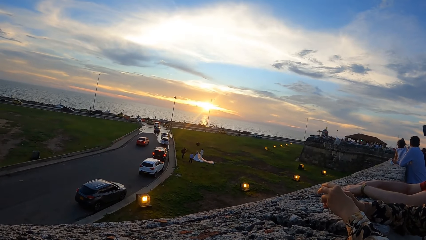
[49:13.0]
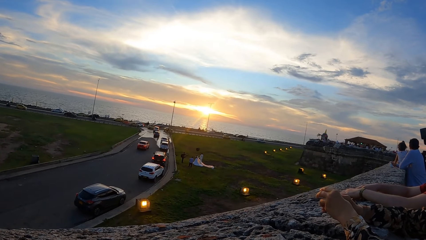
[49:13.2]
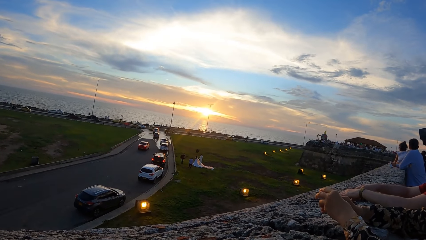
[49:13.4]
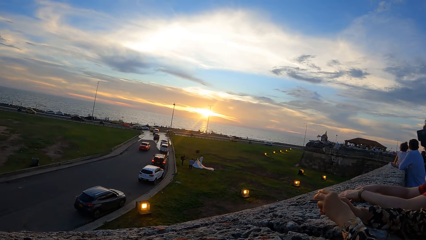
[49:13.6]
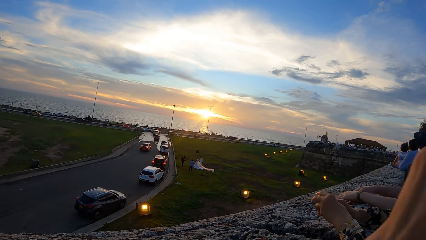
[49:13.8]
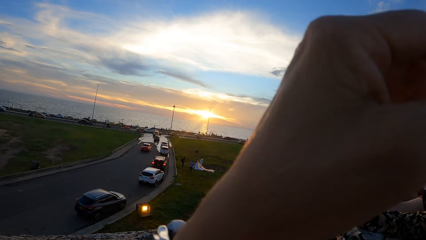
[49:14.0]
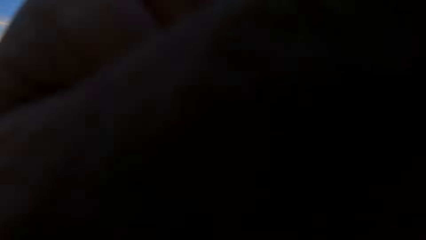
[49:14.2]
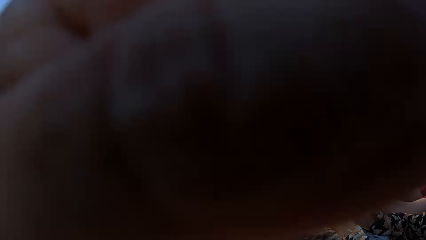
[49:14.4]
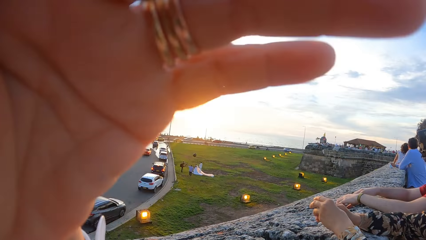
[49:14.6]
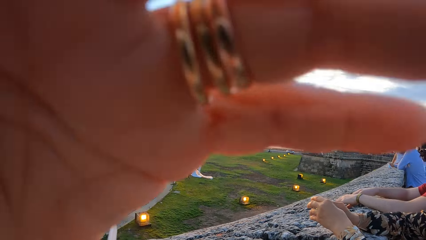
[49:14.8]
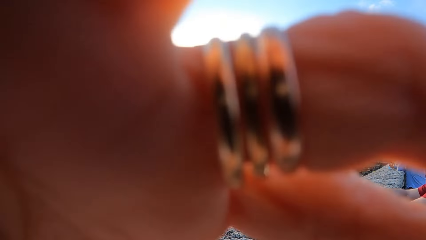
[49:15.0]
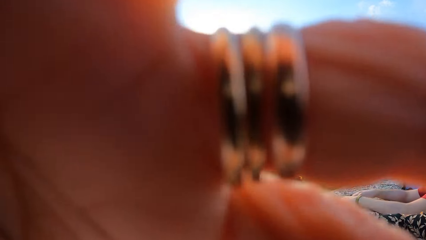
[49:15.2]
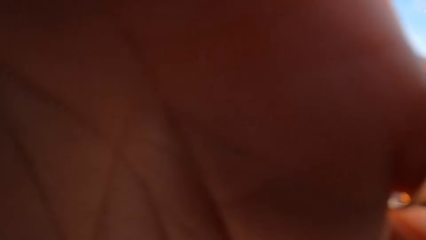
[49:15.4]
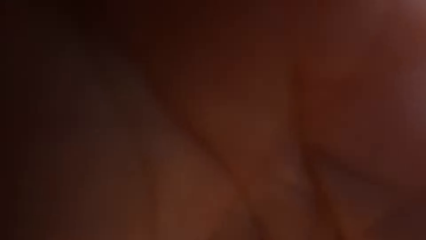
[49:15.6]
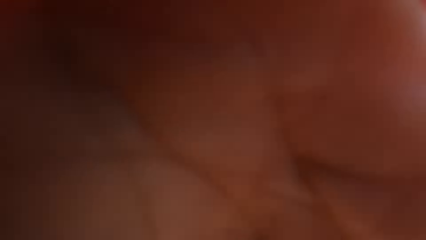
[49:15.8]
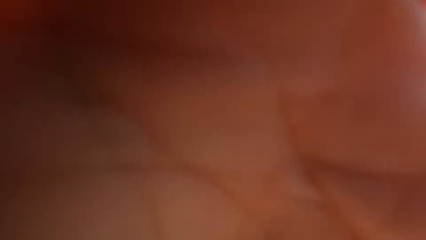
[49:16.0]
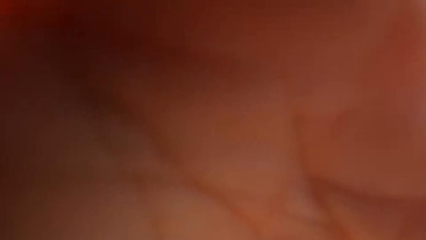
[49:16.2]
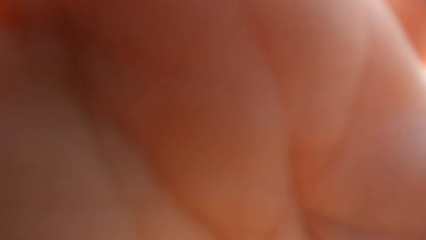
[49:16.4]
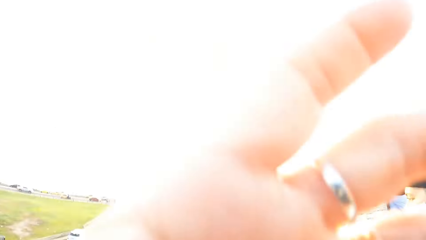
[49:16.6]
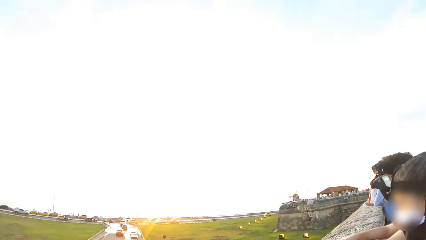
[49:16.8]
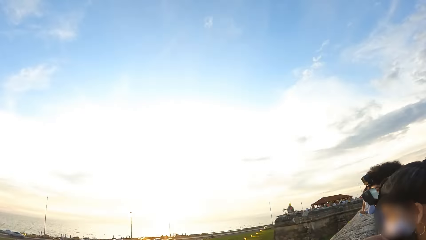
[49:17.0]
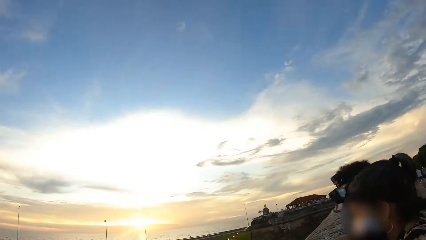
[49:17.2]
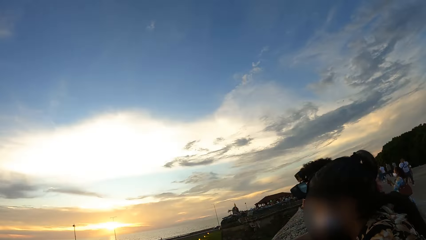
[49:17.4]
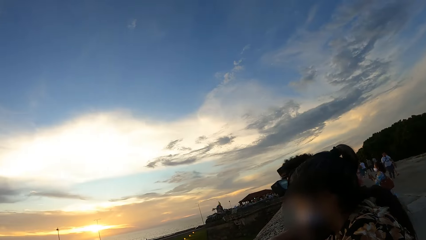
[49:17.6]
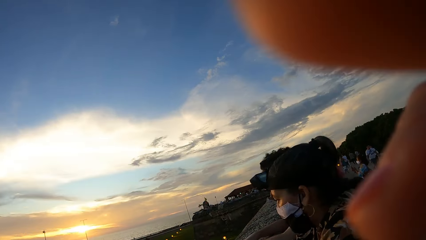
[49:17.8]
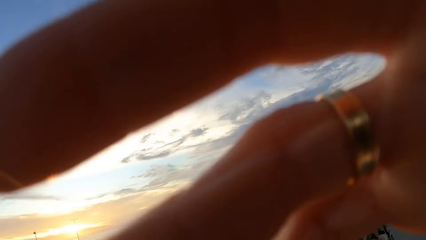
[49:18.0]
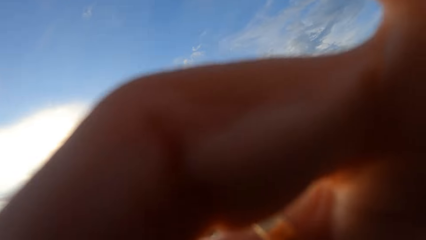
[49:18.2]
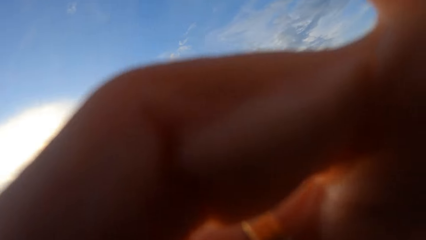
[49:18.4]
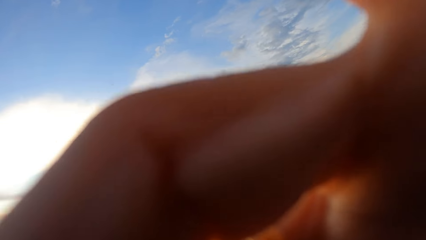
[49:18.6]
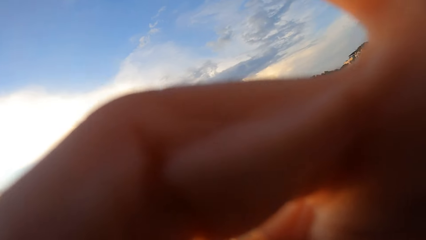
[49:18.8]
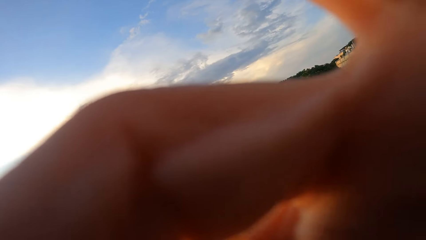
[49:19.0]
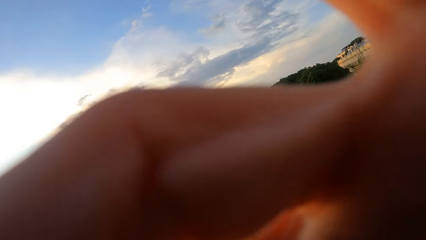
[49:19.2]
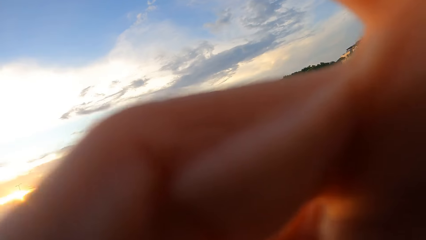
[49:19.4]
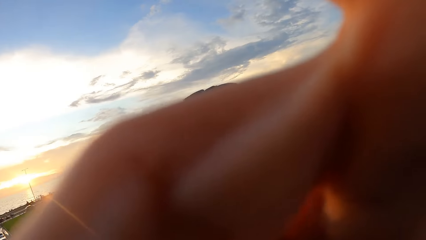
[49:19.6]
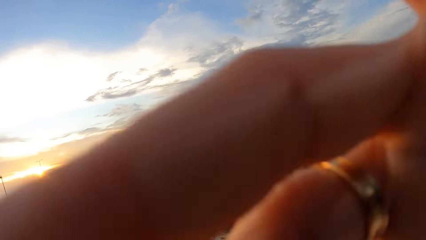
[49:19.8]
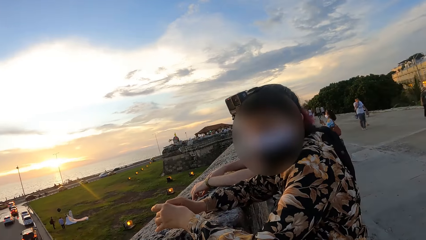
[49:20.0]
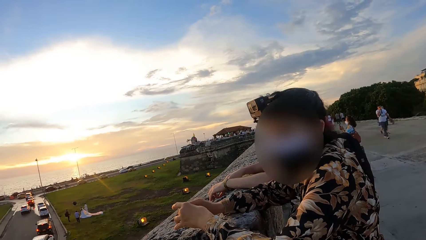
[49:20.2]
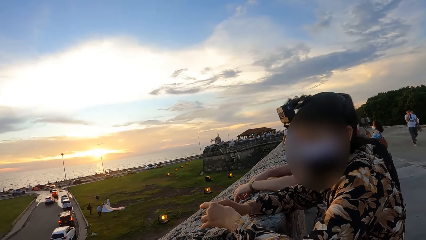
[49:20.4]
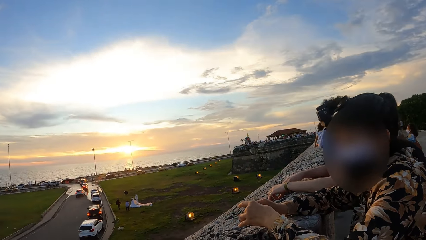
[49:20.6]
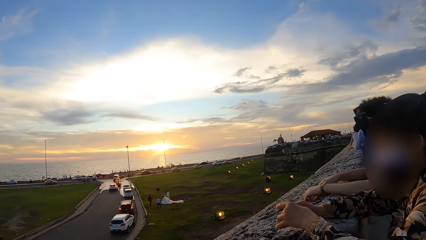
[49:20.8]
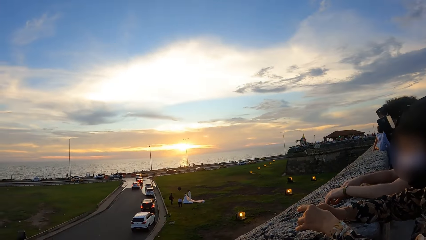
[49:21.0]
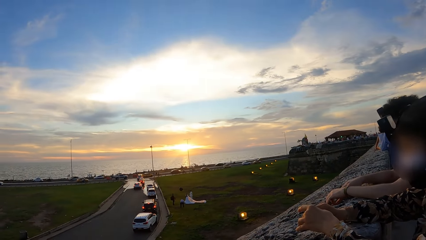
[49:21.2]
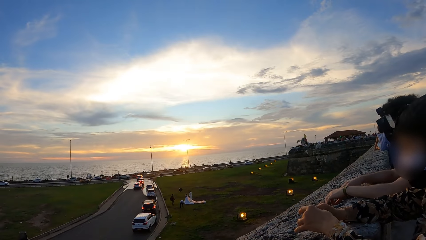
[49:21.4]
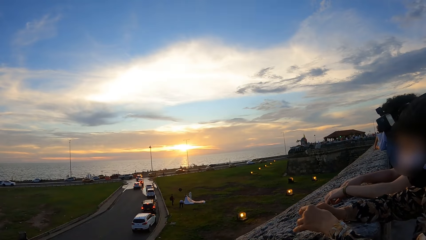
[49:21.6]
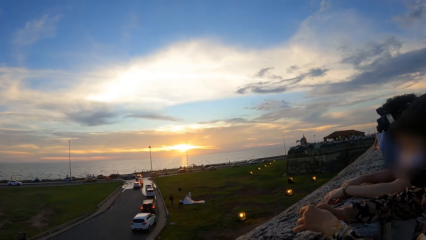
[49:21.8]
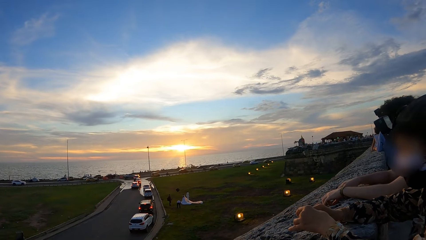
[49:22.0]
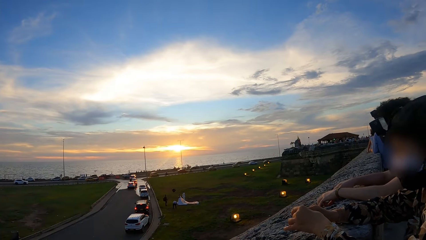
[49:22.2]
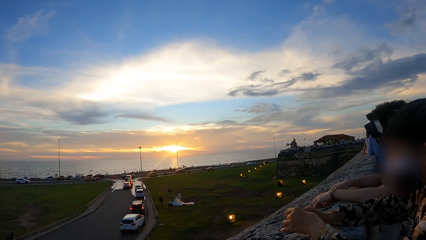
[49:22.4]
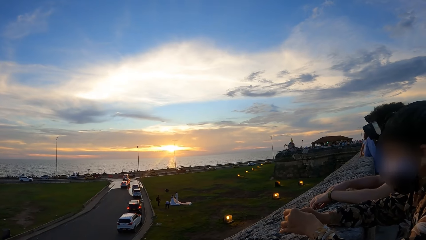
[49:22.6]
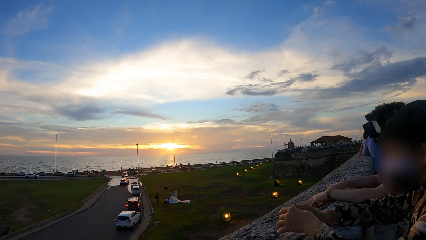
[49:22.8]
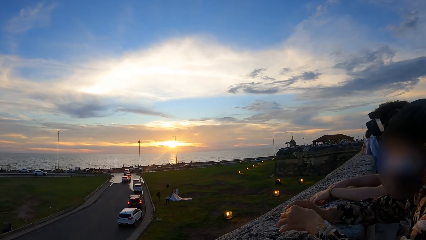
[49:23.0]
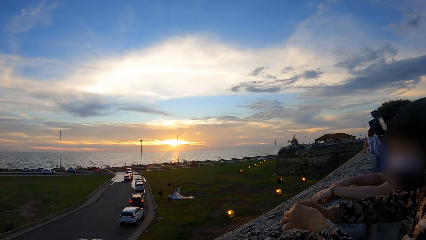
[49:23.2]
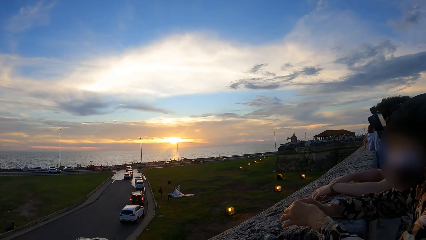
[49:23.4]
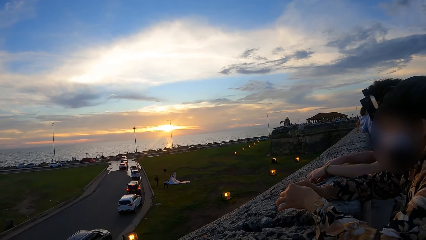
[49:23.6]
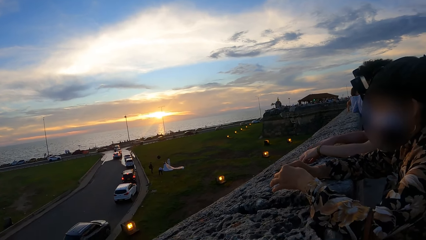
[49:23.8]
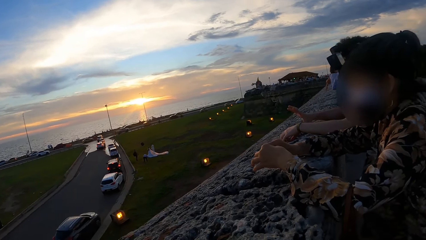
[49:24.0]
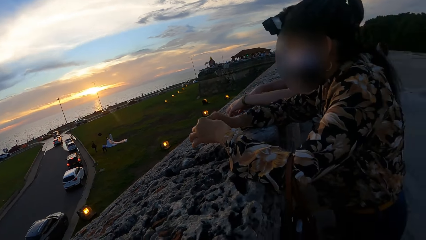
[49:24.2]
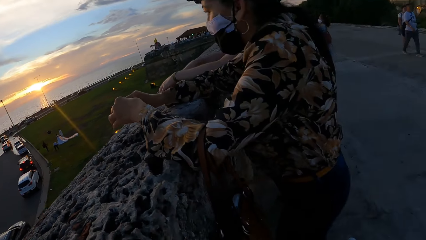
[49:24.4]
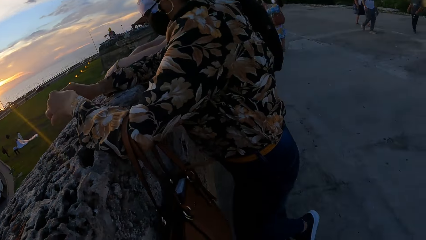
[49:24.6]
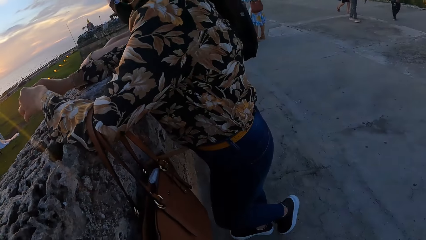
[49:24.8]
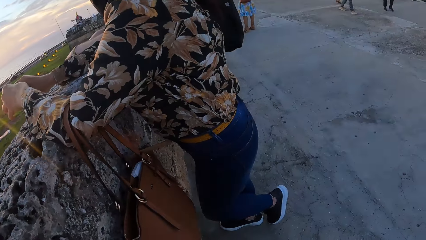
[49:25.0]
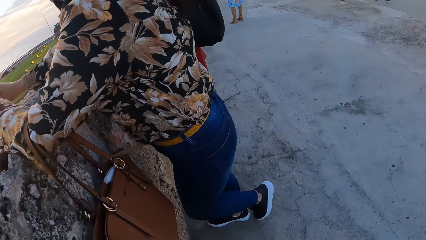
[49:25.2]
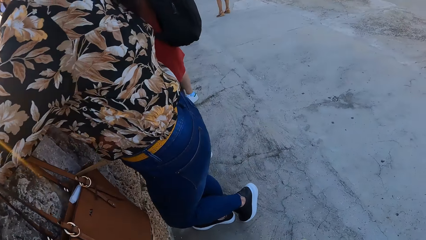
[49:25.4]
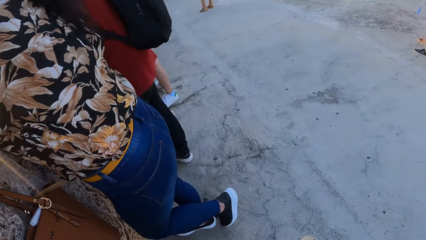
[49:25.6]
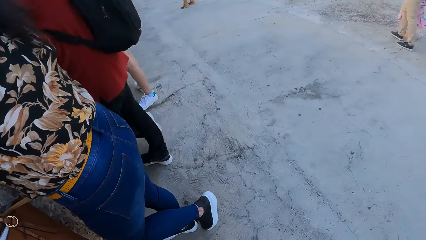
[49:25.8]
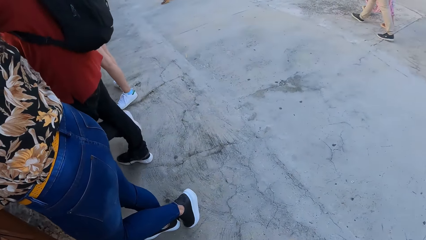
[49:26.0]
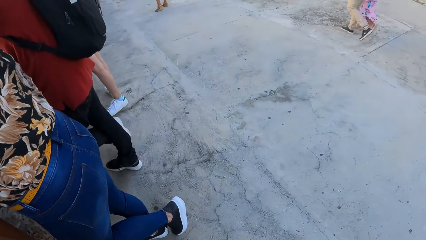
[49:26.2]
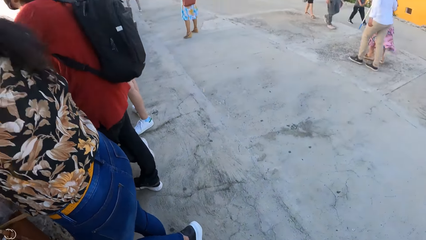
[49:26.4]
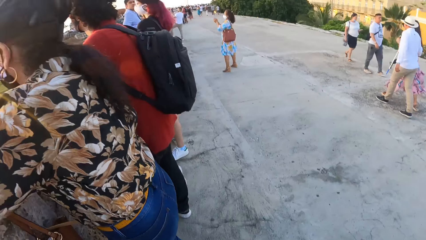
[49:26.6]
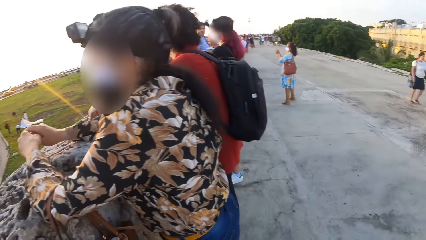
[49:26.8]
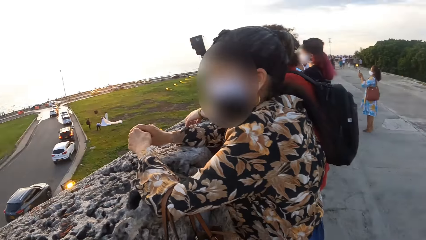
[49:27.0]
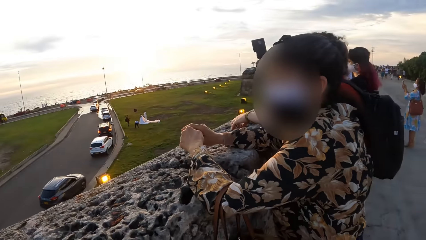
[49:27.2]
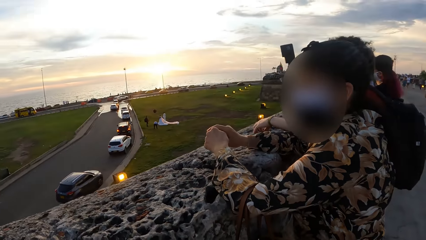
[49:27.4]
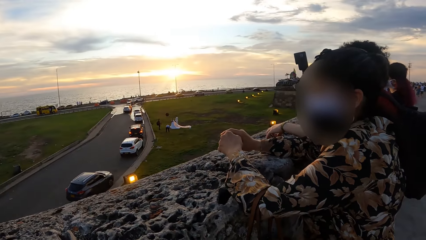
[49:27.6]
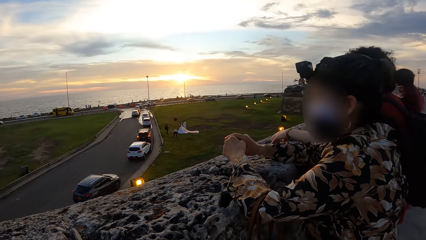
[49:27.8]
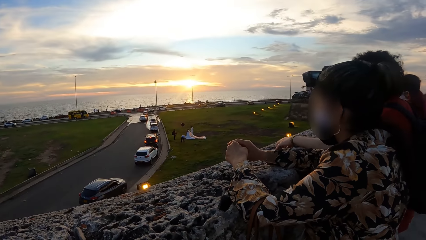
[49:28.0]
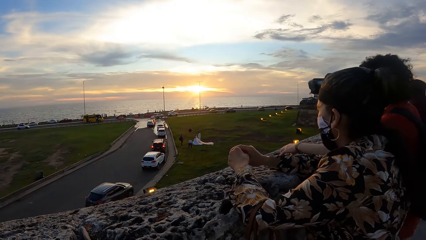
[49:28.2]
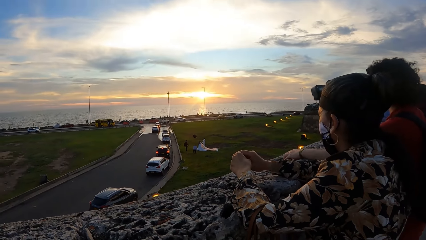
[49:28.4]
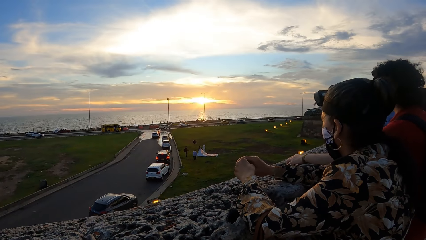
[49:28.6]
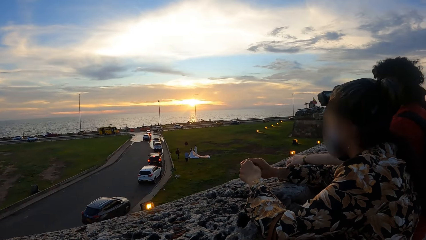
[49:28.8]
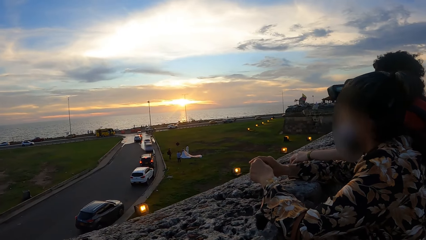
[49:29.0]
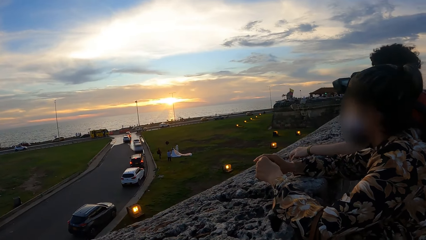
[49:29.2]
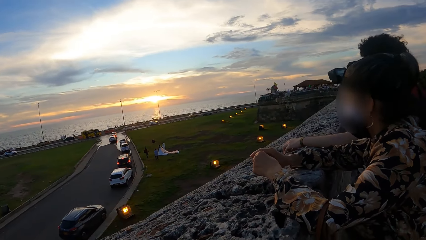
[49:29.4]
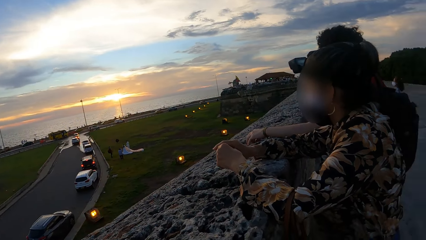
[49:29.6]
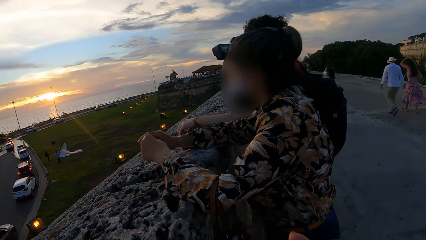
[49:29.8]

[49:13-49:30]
The camera wearer looks around the park on a road side.
